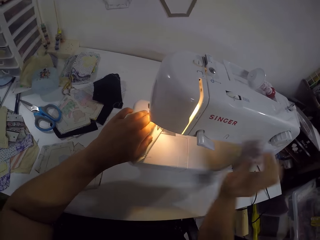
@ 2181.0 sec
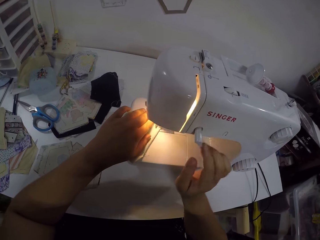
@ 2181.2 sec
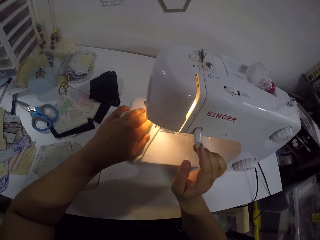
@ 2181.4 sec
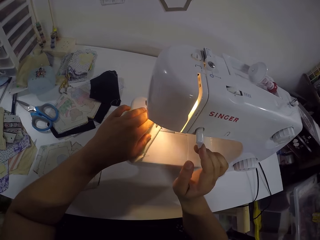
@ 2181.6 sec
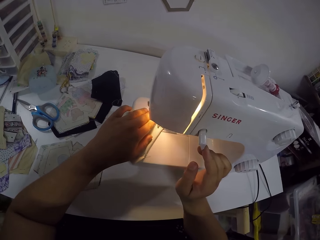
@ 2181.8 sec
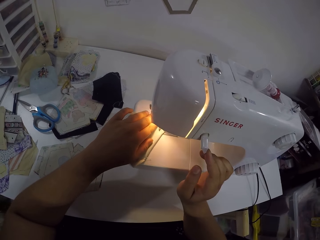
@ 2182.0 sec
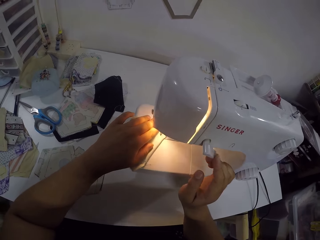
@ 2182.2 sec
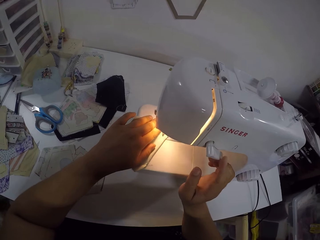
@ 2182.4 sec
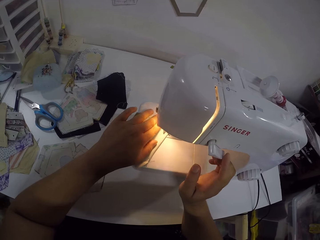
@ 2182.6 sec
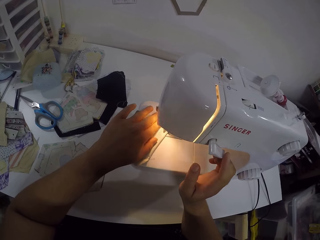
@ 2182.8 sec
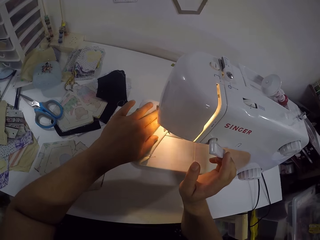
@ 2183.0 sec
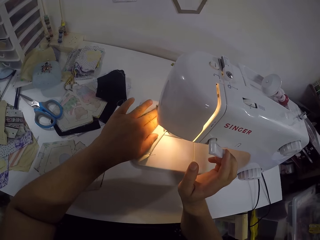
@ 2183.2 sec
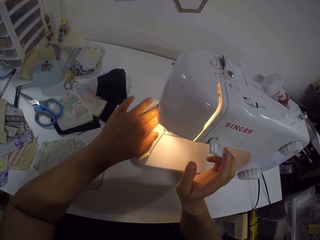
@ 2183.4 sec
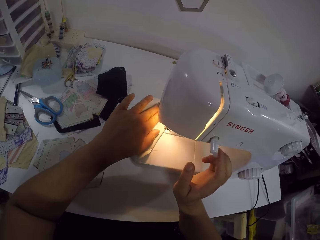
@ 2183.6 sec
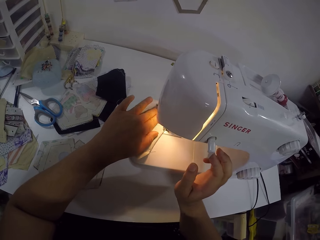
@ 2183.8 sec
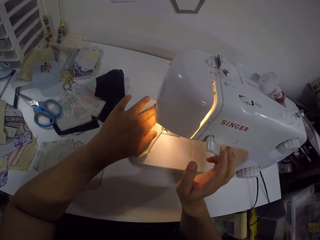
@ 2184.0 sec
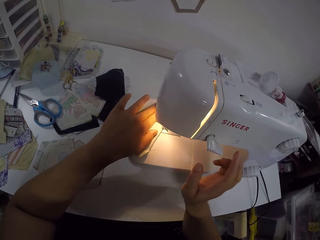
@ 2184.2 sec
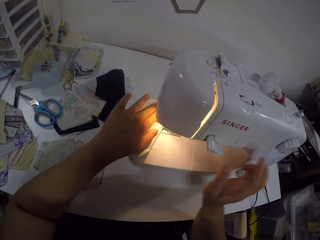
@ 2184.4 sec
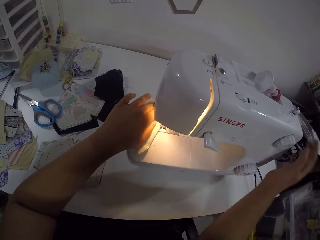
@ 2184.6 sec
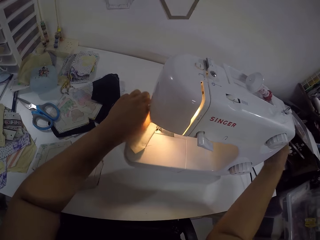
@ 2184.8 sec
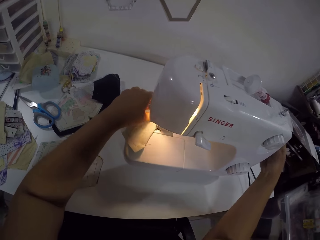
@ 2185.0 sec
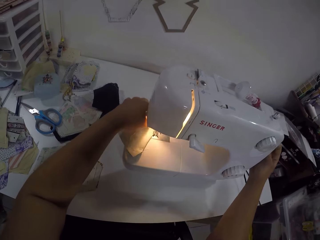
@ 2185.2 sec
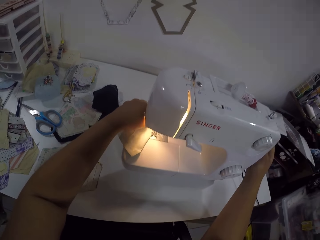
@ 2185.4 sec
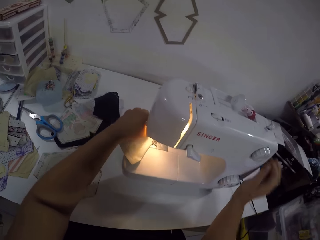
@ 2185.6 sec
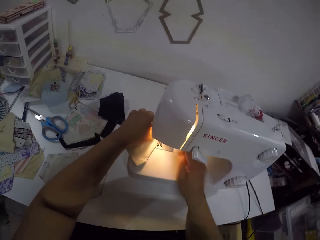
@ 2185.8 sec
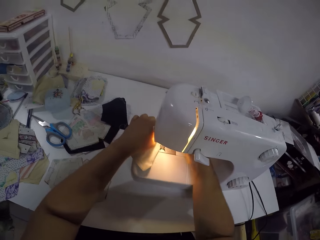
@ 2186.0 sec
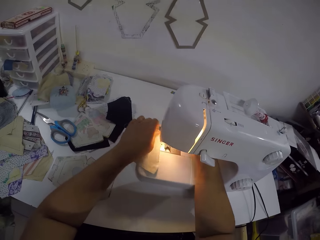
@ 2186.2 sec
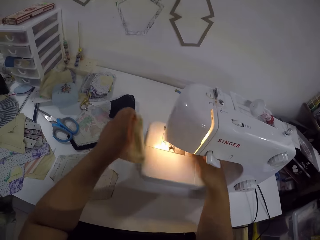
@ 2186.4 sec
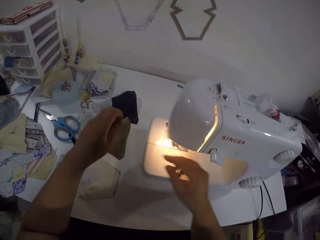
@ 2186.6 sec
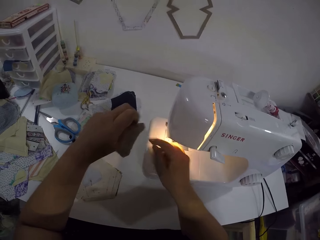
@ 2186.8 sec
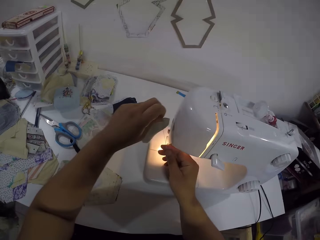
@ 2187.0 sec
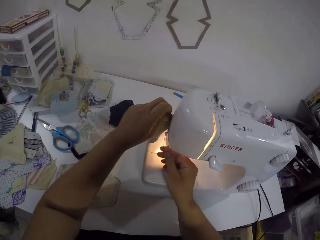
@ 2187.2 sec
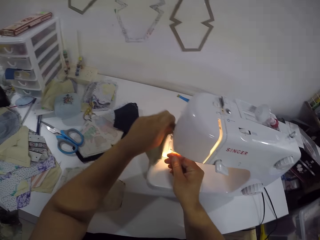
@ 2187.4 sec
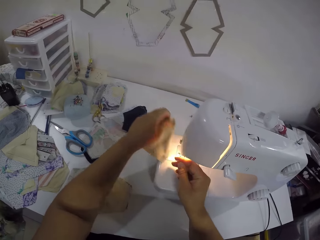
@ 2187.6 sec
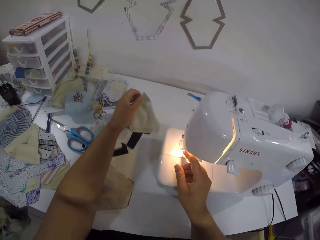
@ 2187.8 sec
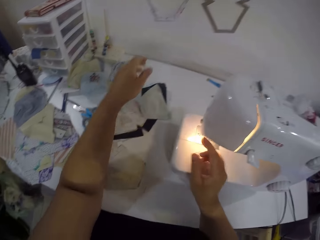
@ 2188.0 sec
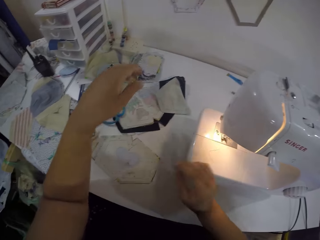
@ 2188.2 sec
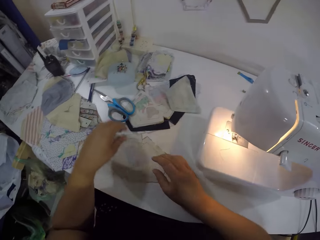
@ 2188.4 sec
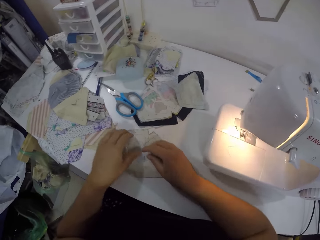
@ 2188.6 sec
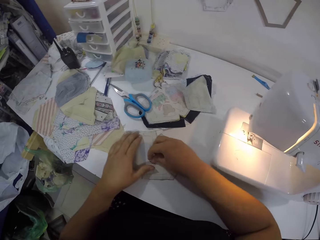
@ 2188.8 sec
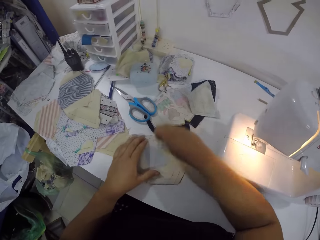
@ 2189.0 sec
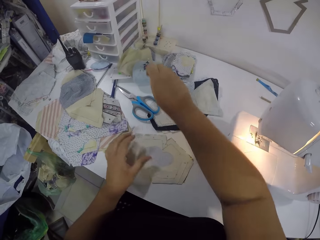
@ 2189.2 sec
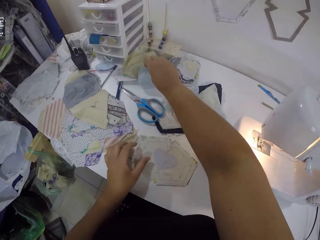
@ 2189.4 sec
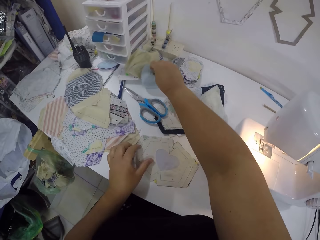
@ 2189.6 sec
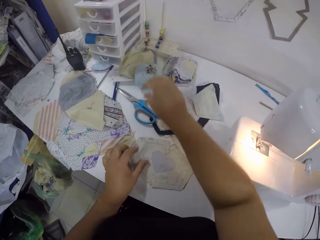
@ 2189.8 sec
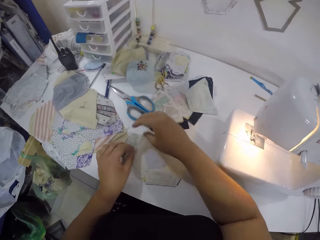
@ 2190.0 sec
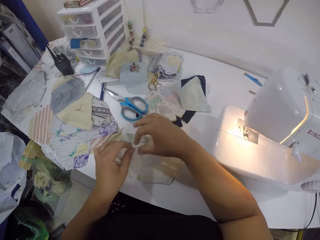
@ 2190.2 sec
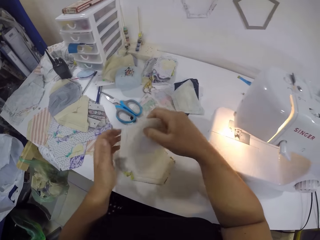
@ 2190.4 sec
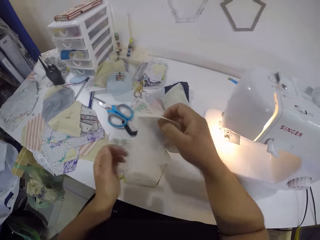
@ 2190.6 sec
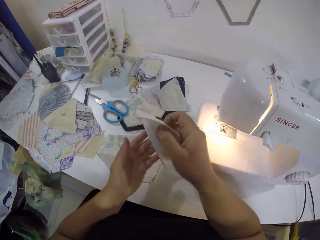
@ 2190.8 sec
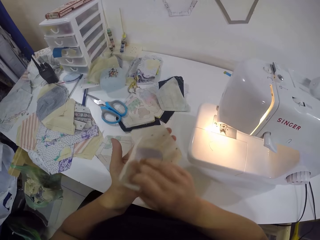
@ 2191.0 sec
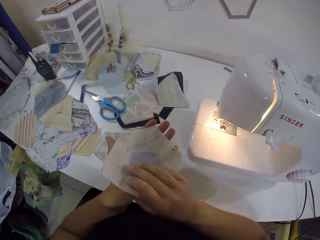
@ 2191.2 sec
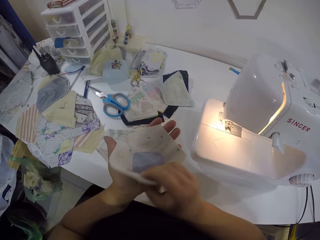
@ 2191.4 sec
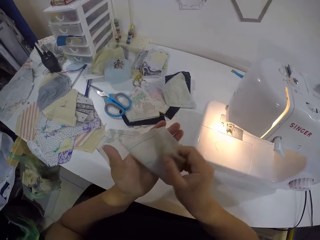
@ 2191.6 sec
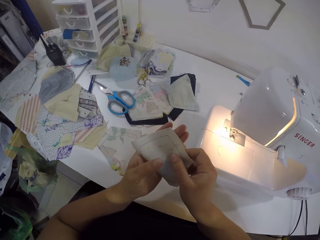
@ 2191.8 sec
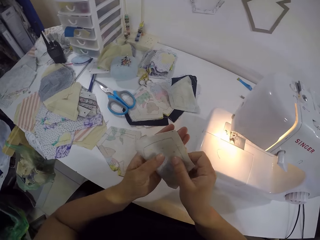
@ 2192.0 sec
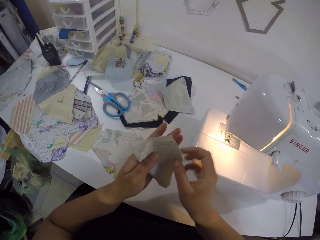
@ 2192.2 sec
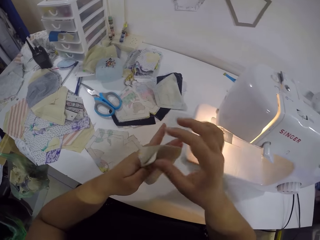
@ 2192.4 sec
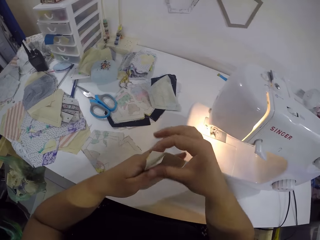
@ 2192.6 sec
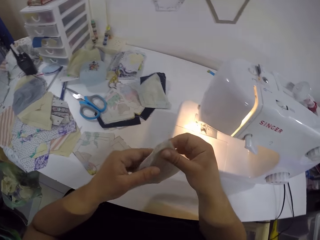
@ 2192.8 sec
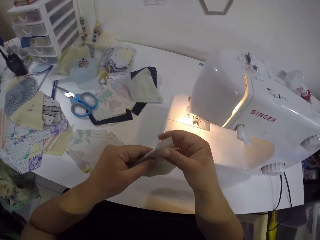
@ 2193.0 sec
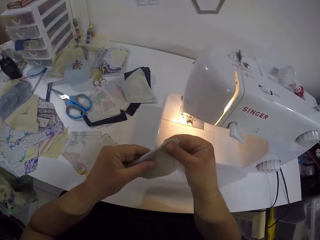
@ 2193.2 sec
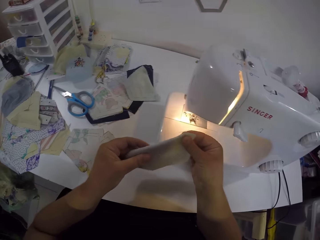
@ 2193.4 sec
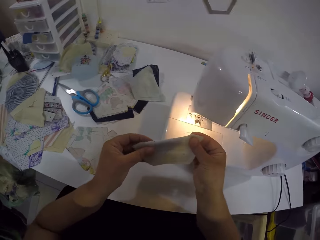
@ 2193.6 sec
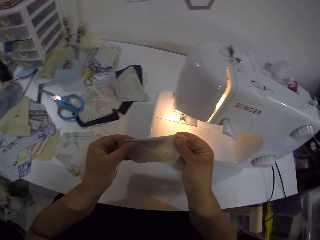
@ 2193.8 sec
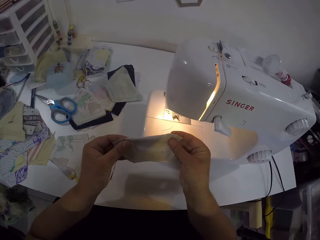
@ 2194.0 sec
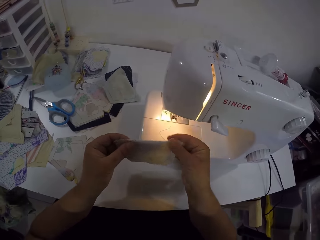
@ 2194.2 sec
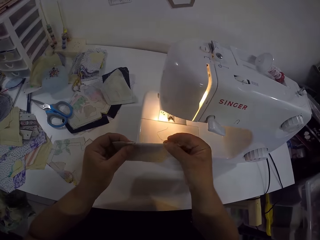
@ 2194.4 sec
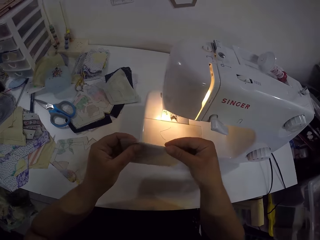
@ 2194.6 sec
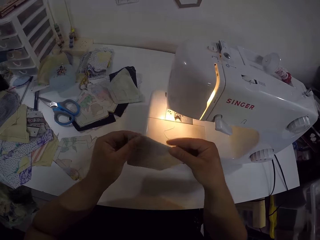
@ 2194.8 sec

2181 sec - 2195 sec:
The camera wearer operates the reverse sewing lever on the sewing machine with her right hand. She touches the sewing machine. She operates the reverse sewing lever again. She turns the handle wheel on the sewing machine with her right hand. She touches the sewing machine. She picks the fabric from the needle plate with her left hand. She puts her hand on the sewing machine. She holds the thread in her left hand. She touches the thread. She cuts the thread in her right hand with the thread cutter. She places the fabric in her left hand on the table. She picks a pin from the fabric on the table with her right hand. She places the dirt on the fabric on the table. She picks the fabric from the table with both hands. She holds the fabric on her right hand. She places the fabric on her left hand. She folds the fabric with her right hand. She holds the fabric in her left hand. She holds the fabric in both hands.

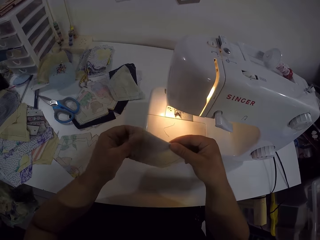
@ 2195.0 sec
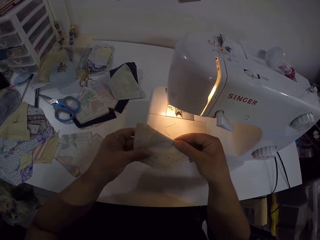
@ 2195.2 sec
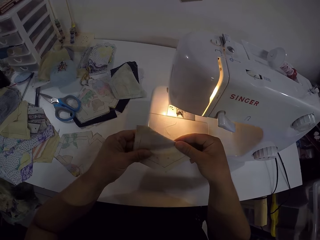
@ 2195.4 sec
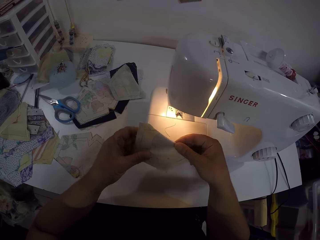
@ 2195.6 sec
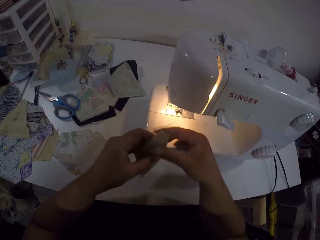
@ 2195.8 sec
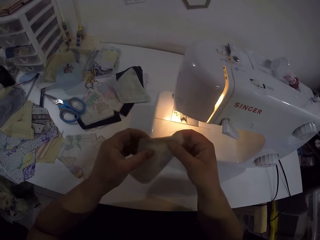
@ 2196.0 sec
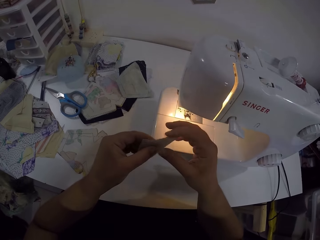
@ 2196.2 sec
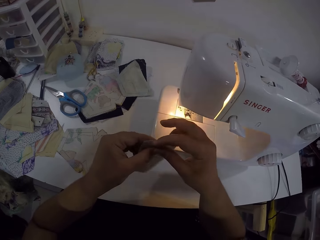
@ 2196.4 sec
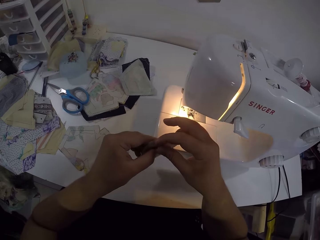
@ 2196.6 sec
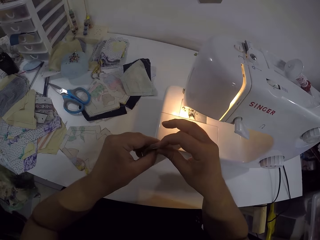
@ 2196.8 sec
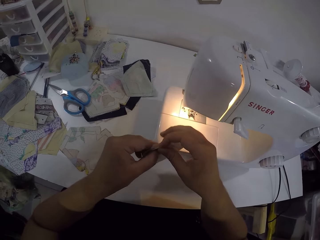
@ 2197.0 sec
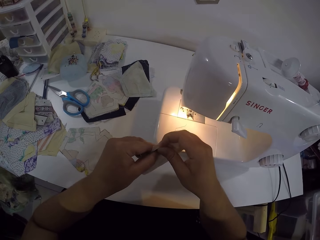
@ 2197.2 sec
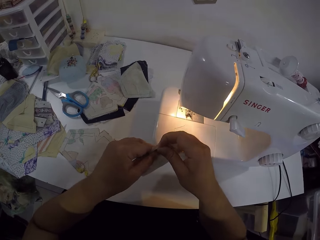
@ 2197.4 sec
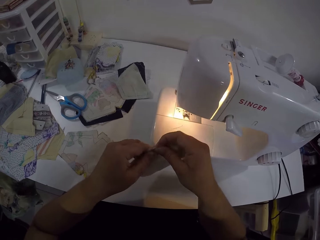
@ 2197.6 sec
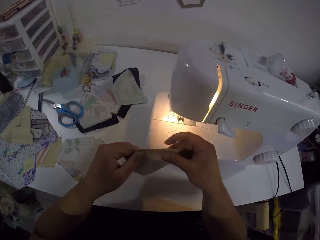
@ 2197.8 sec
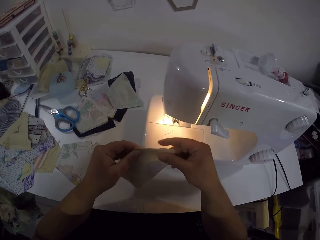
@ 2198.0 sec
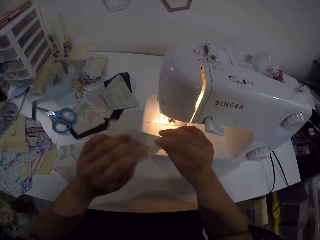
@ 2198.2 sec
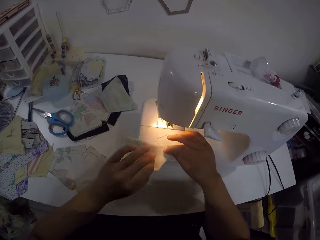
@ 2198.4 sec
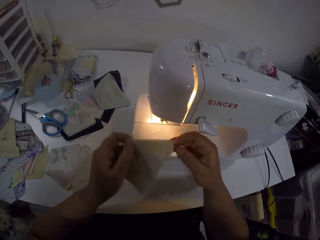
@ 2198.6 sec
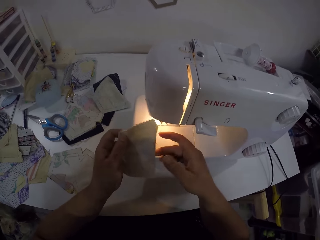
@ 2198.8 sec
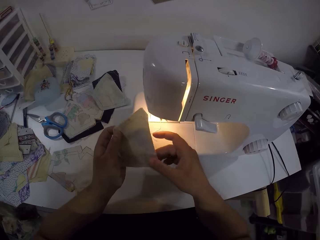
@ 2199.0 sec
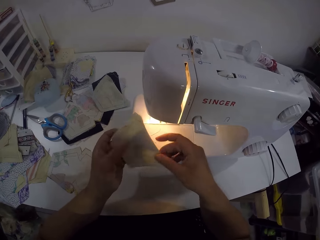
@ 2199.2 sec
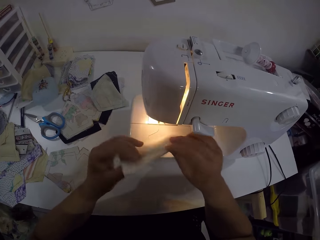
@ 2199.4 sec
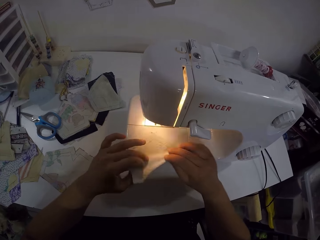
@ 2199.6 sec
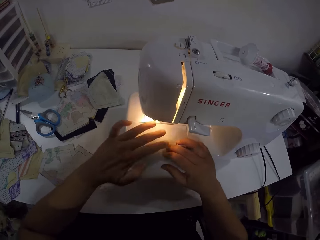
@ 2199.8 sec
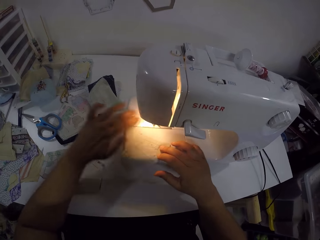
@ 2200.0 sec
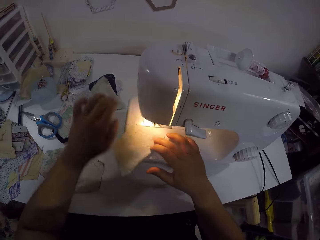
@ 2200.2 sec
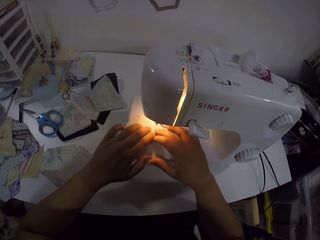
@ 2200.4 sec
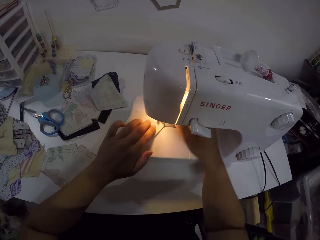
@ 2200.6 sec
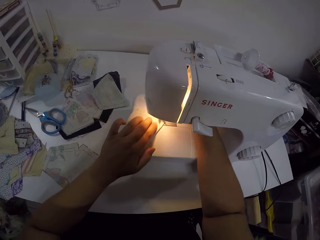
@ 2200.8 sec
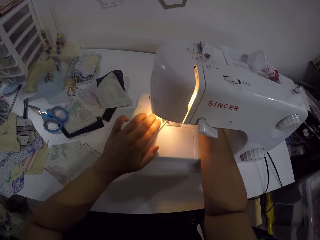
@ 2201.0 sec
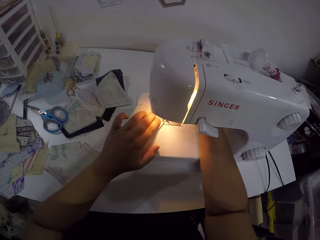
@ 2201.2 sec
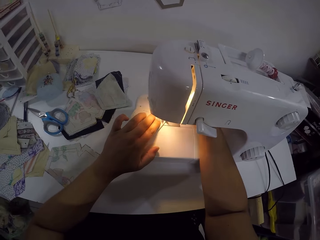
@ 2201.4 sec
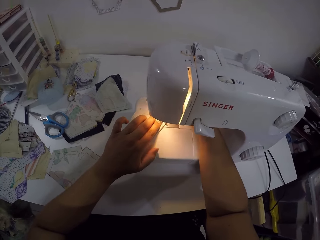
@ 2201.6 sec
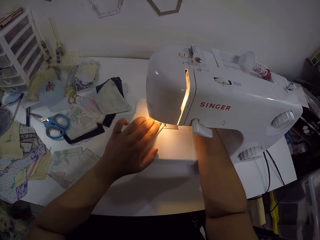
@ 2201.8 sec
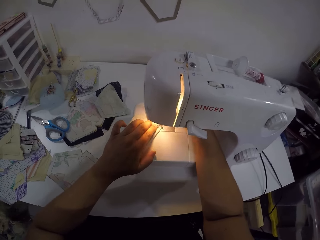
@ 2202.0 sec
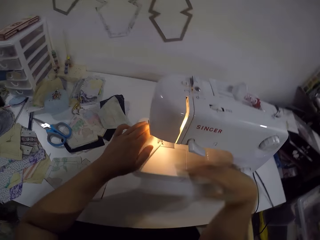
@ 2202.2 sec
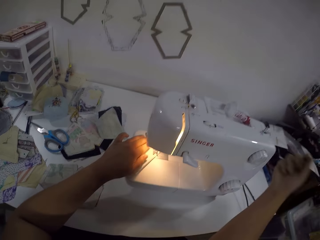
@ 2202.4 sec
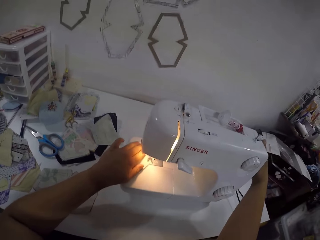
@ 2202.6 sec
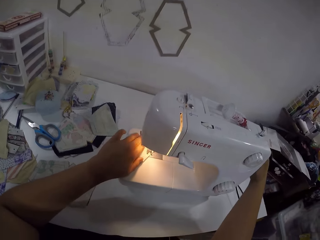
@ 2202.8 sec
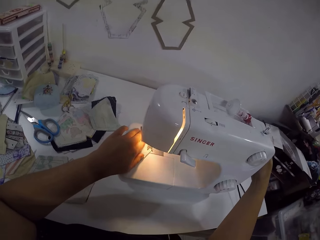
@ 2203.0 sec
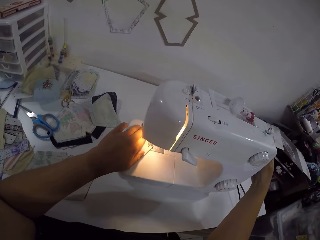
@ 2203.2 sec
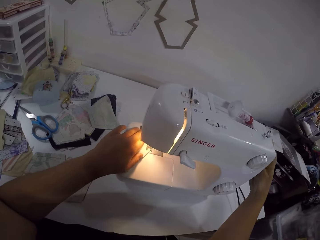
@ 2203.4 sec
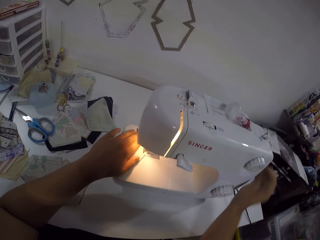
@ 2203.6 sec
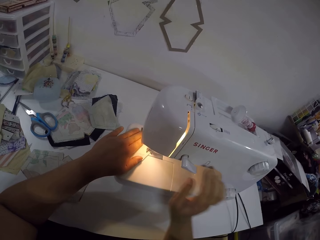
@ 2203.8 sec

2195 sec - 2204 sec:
The camera wearer examines the fabric in both hands. She places the fabric in both hands on the needle plate. She dusts the fabric with her left hand. She sews the fabric with both hands. She puts her hand on the sewing machine. She turns the handle wheel on the sewing machine with her right hand. She touches the sewing machine.
